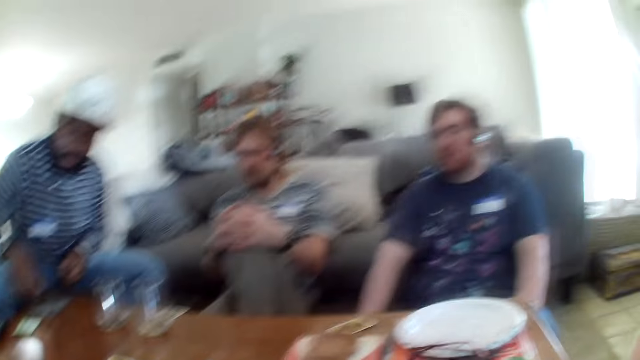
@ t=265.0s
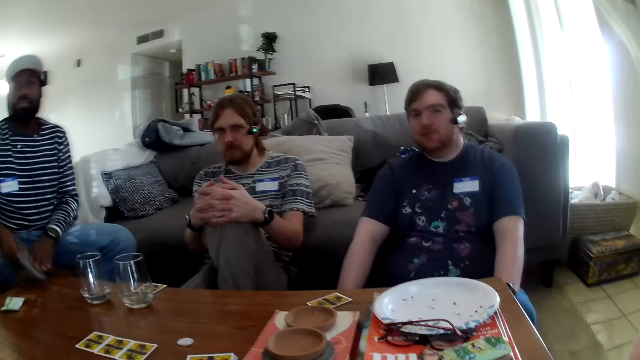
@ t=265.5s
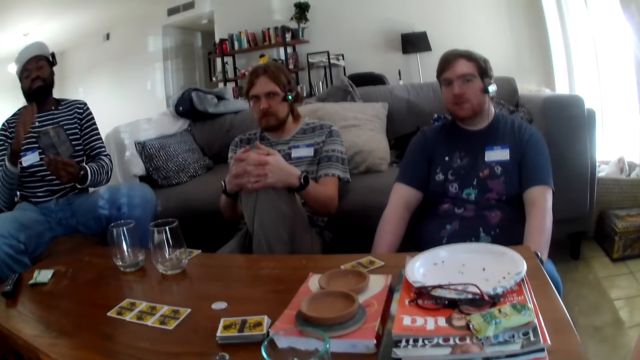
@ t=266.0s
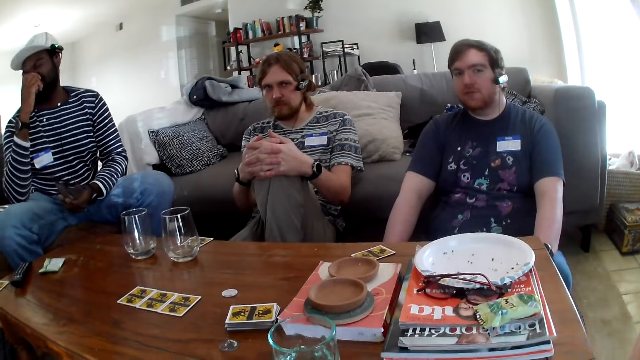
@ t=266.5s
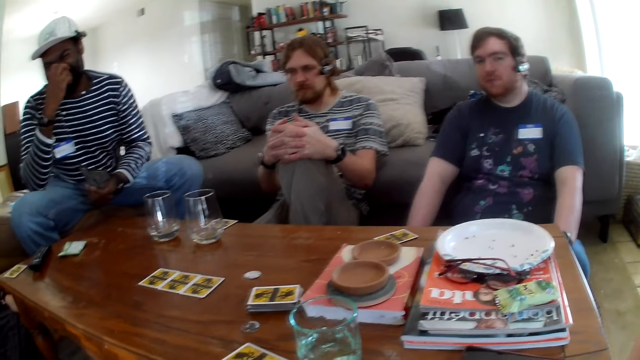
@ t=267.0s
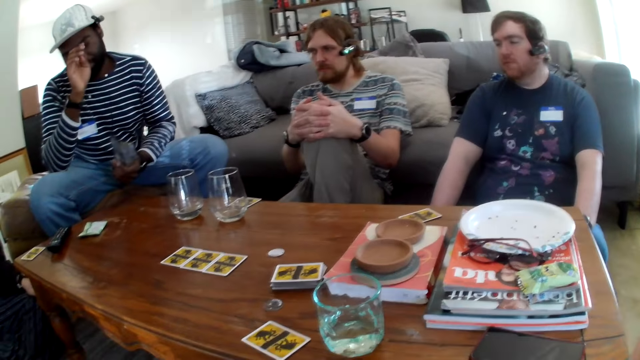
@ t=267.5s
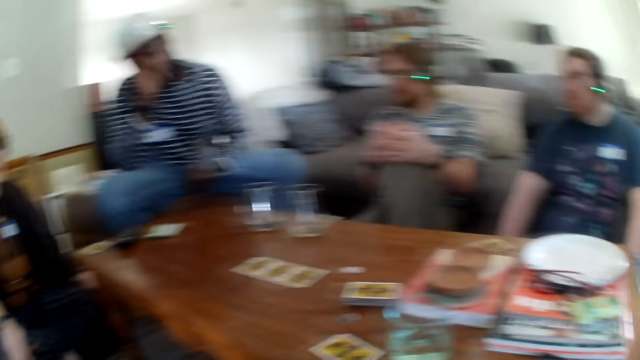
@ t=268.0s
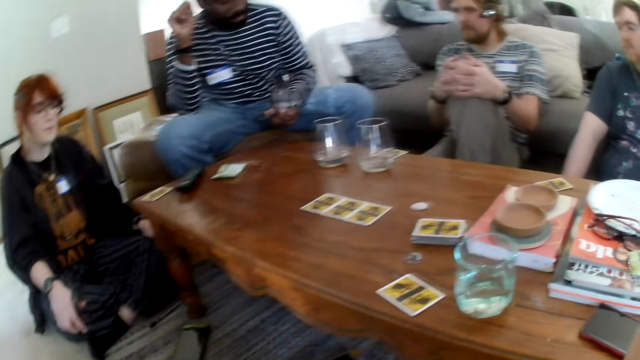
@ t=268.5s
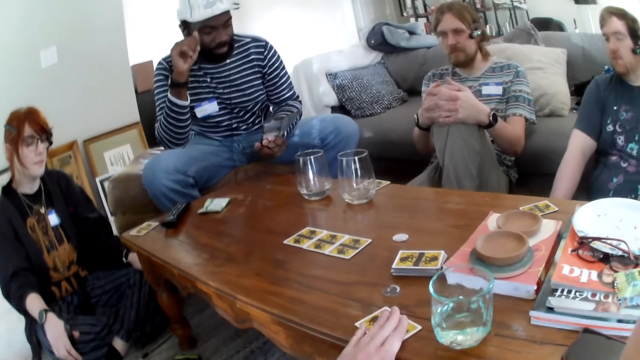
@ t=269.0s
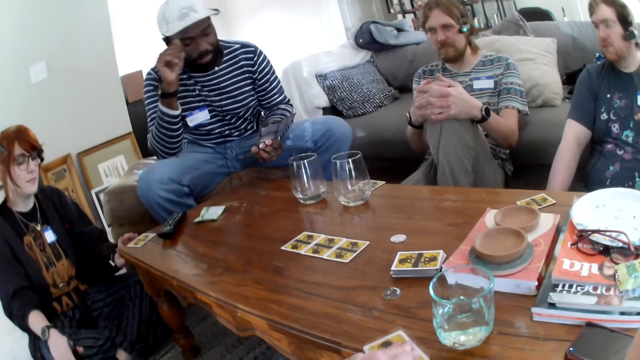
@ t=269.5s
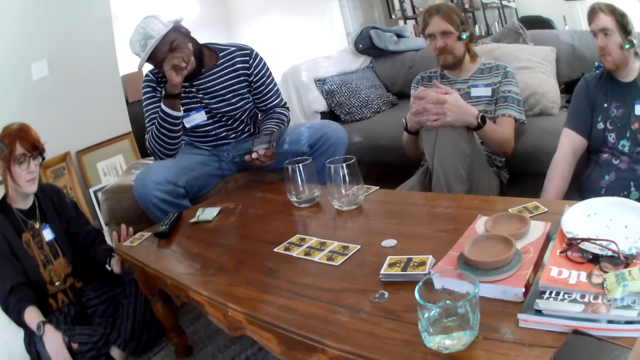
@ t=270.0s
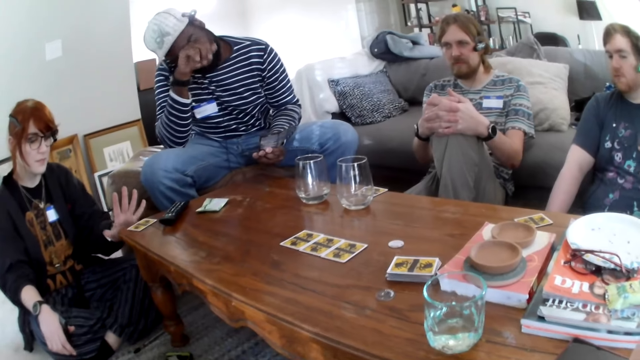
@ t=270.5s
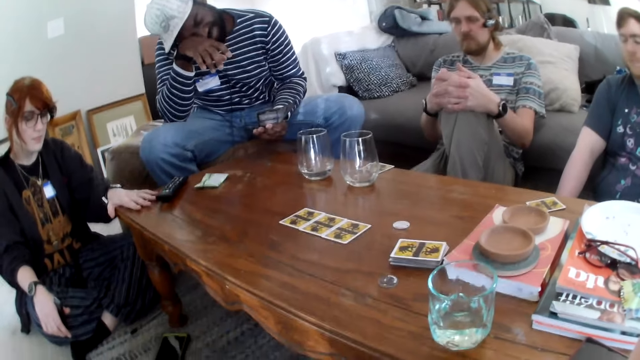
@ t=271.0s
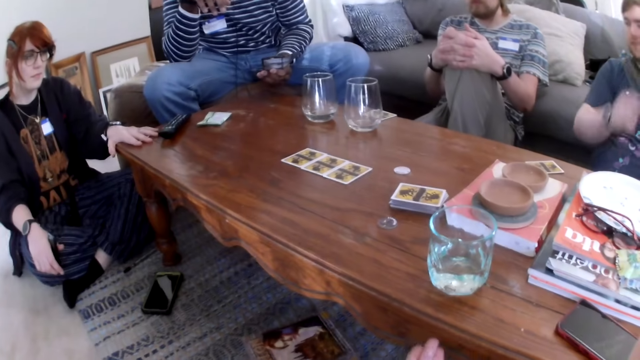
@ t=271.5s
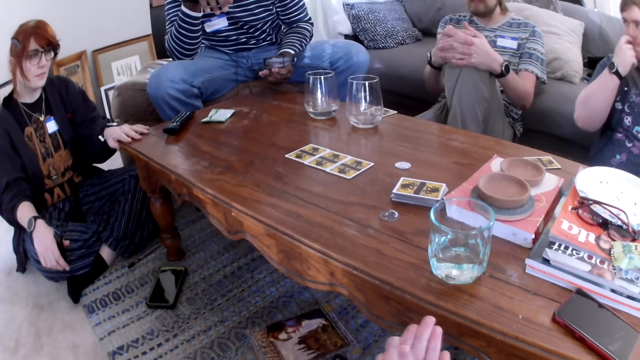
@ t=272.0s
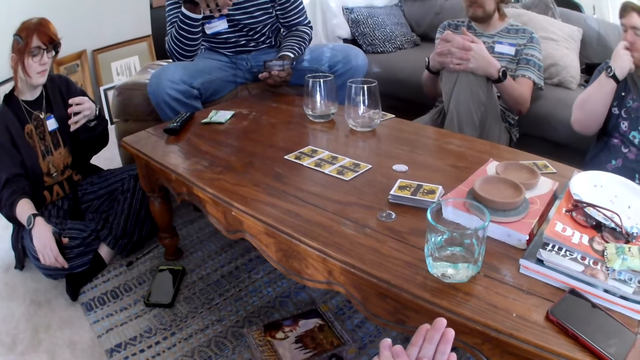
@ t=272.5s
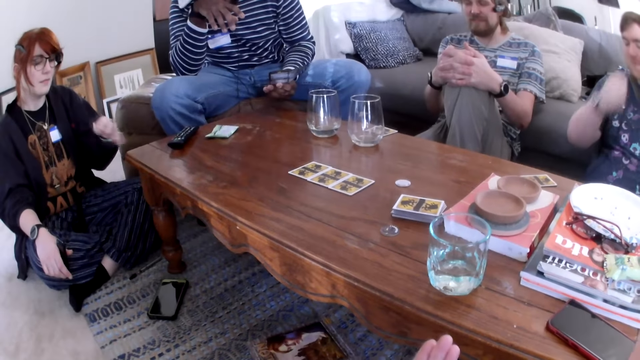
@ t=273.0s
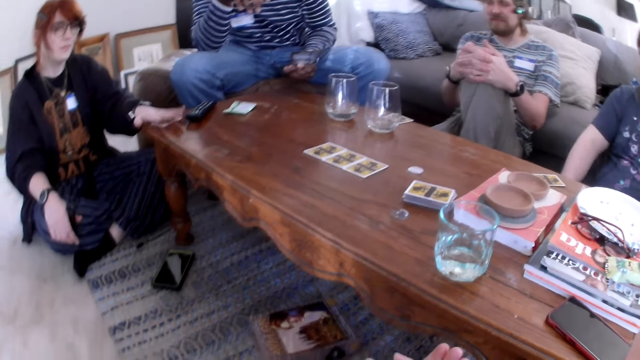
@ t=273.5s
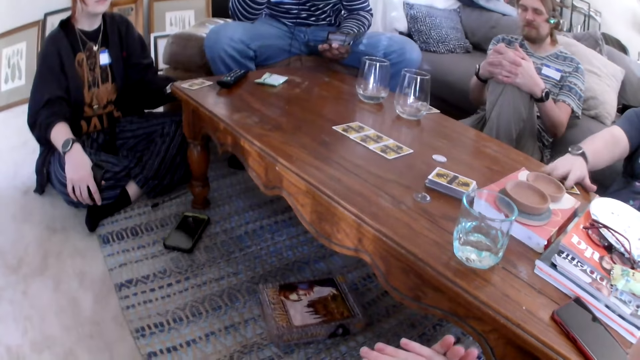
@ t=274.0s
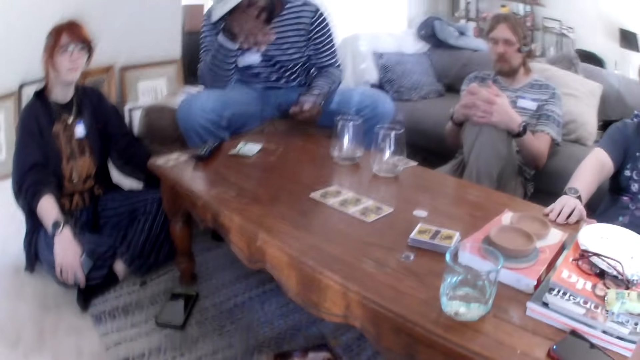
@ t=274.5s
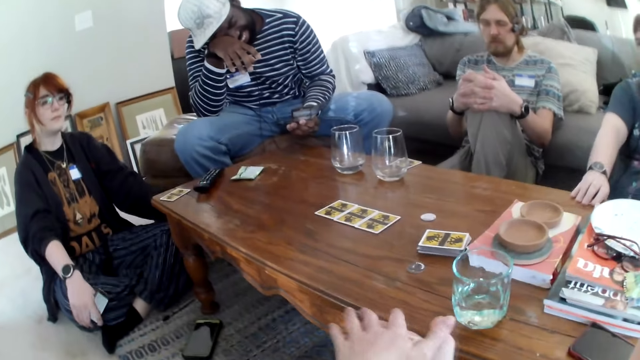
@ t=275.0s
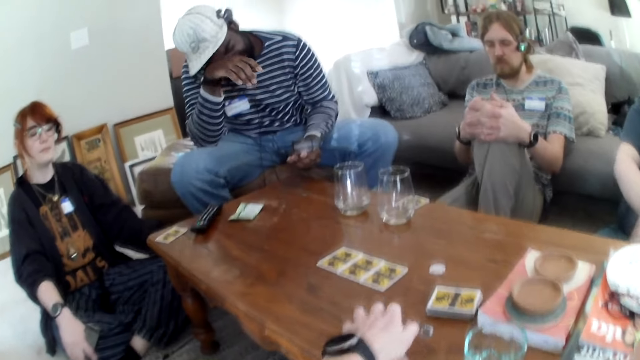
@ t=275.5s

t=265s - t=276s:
A person puts cards on the table and talks. The camera wearer takes a card on the table. The person laughs. Another person touches the table. A third person touches their nose. The camera wearer talks. The third person picks cards.

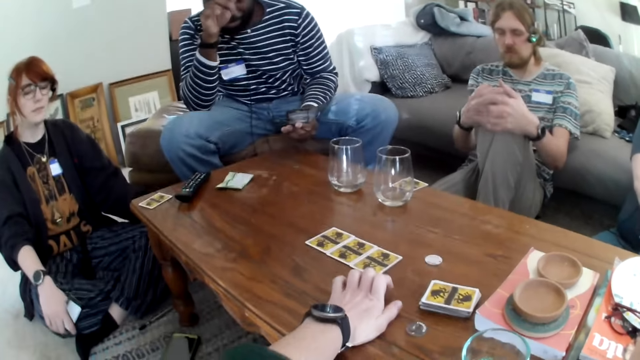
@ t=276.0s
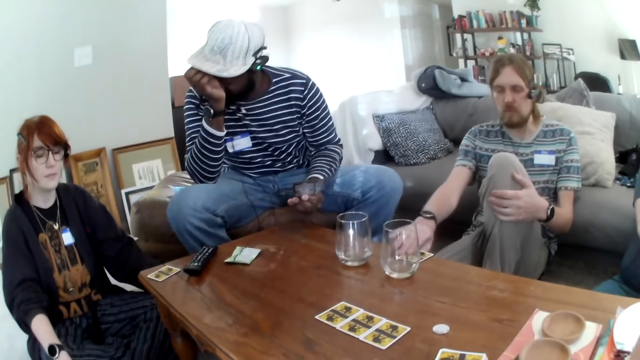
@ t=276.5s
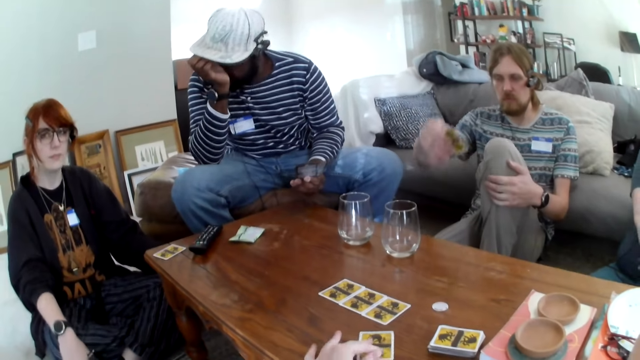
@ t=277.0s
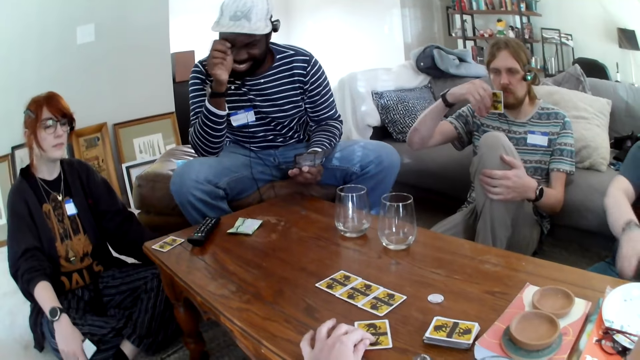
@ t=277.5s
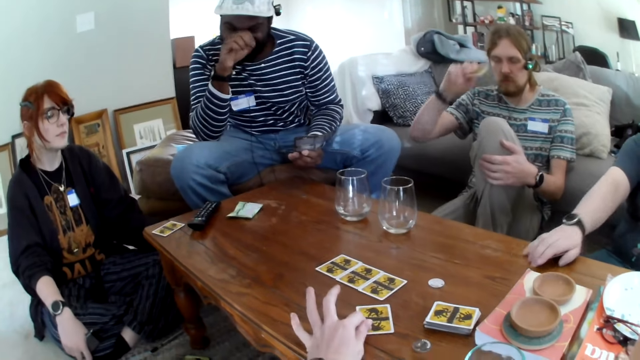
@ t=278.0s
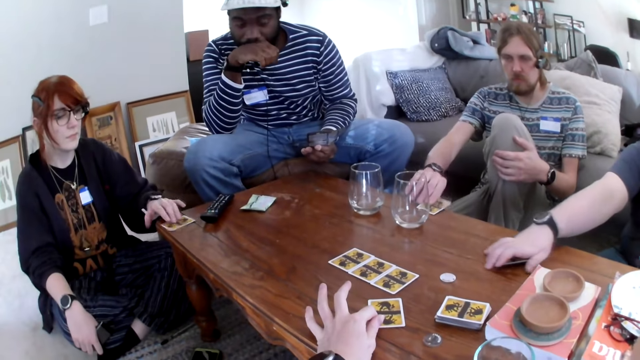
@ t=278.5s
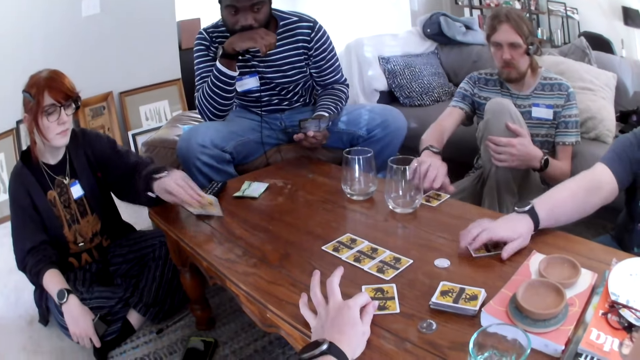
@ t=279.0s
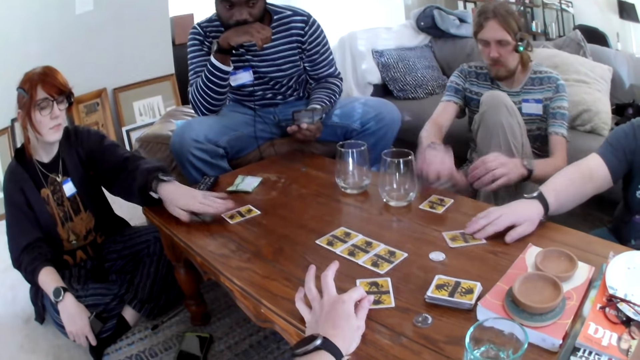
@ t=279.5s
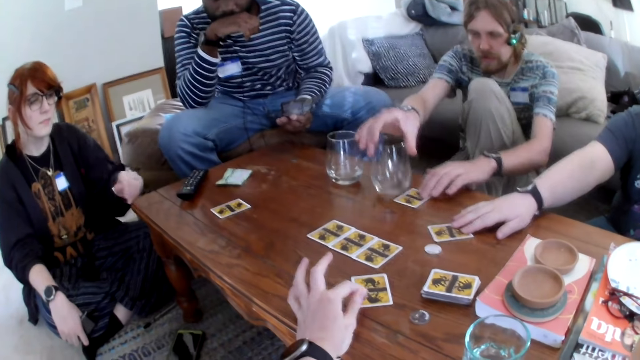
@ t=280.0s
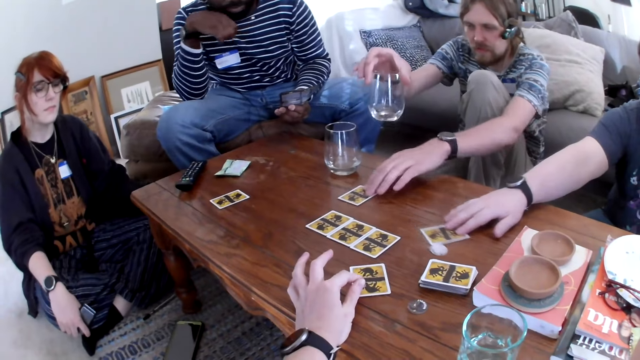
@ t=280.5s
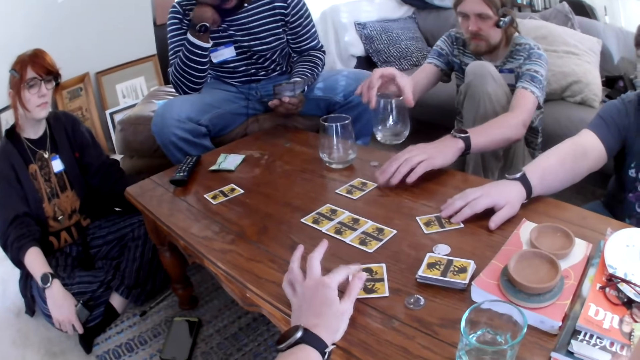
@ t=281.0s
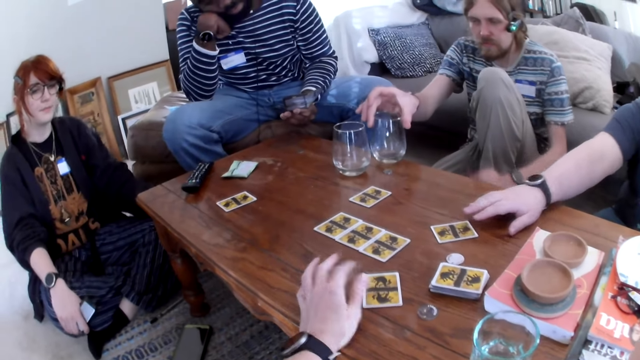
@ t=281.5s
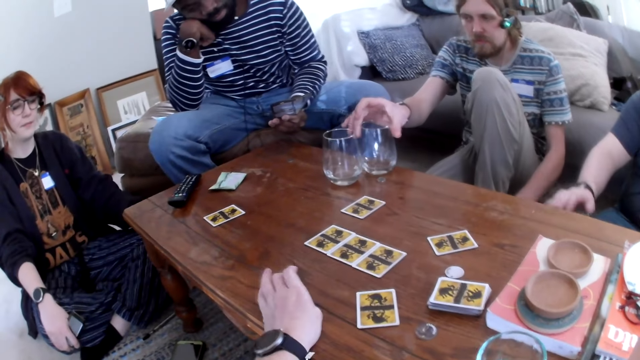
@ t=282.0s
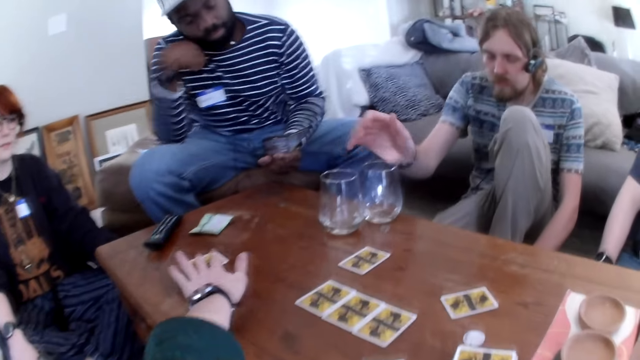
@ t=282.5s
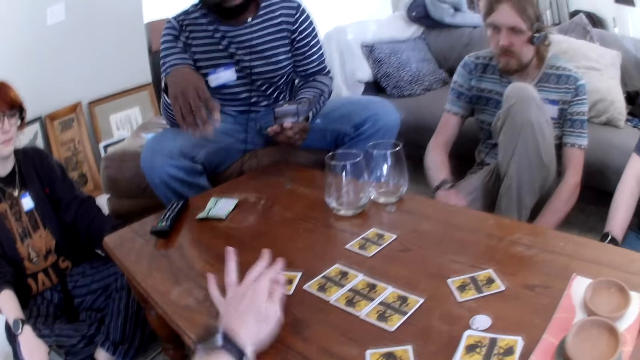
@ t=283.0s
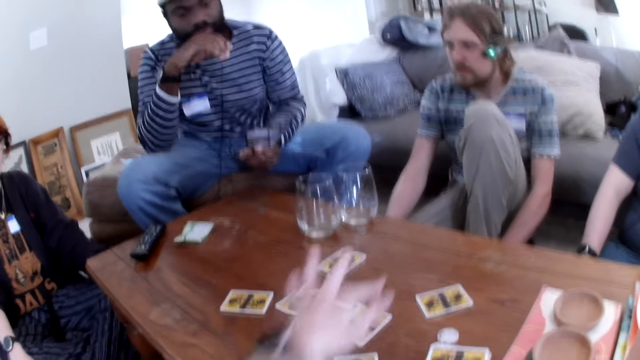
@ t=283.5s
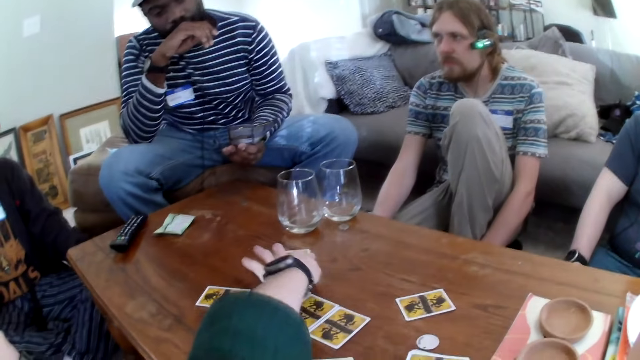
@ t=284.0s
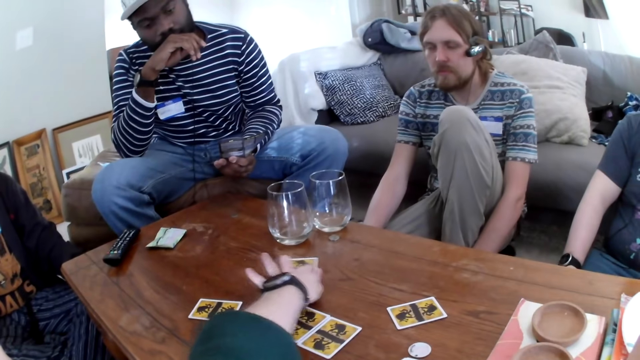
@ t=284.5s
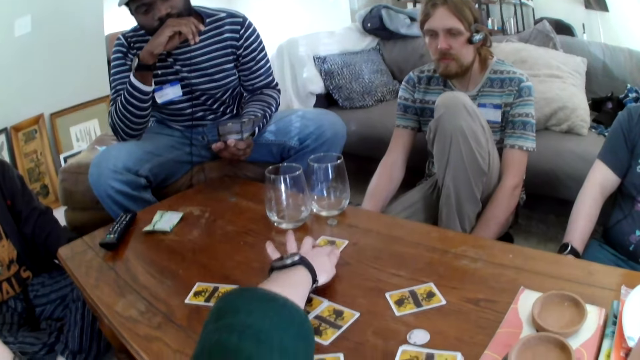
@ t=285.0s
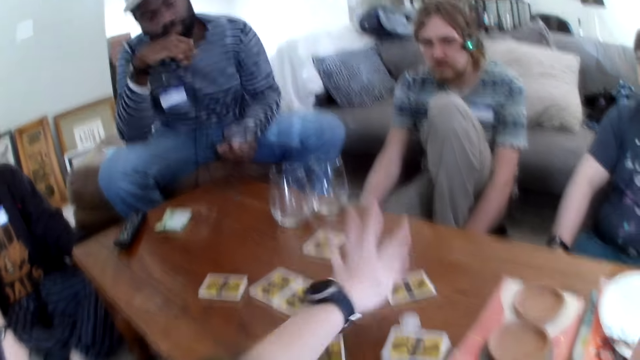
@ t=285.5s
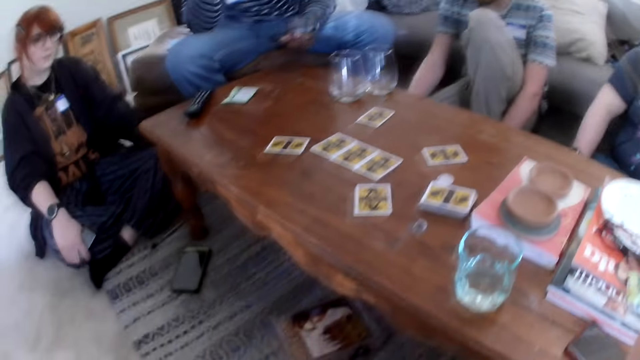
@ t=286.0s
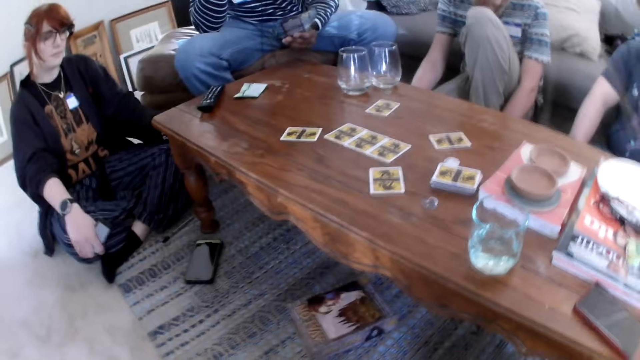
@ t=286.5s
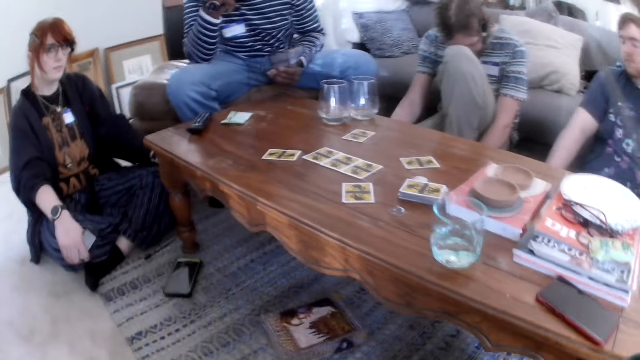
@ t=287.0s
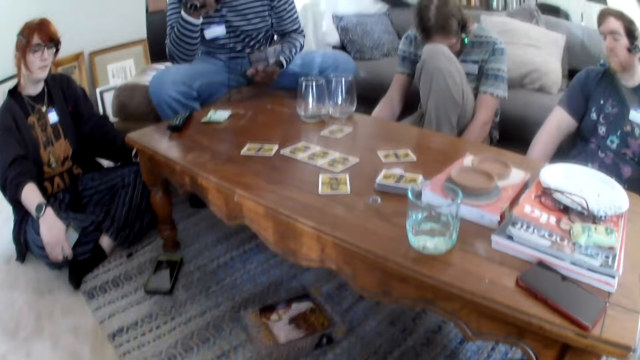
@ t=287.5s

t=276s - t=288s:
The camera wearer picks a card and puts the card on the table. A person picks a card. Another person laughs. The first person puts the card on the table and picks a glass. A third person picks cards. The first person puts the glass on the table. The camera wearer picks a card and talks.
